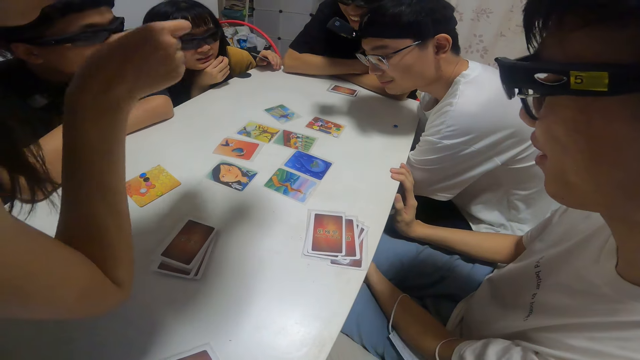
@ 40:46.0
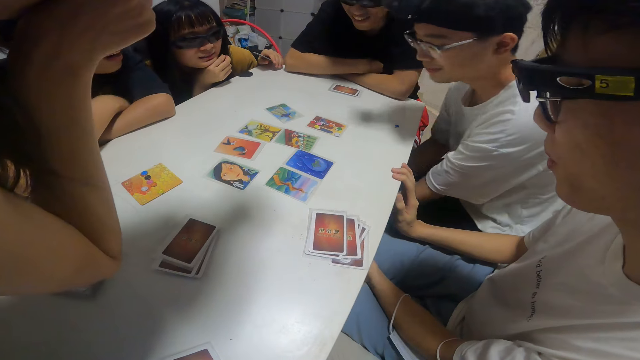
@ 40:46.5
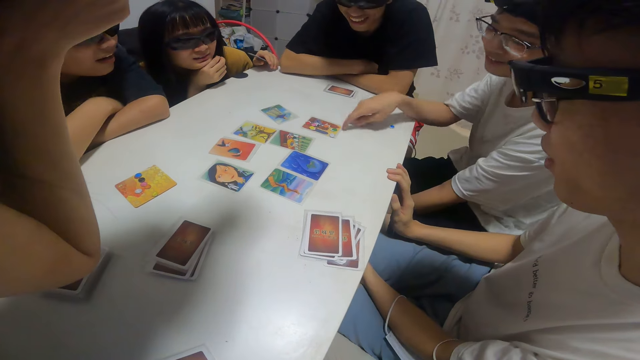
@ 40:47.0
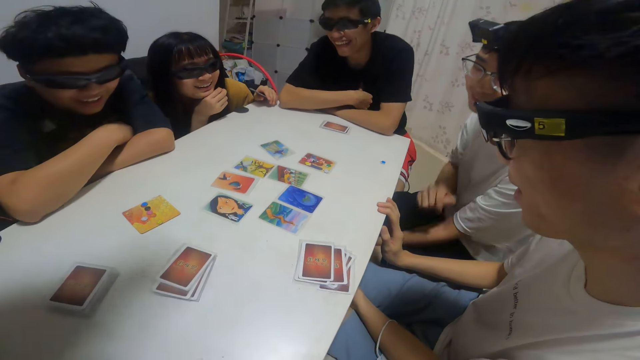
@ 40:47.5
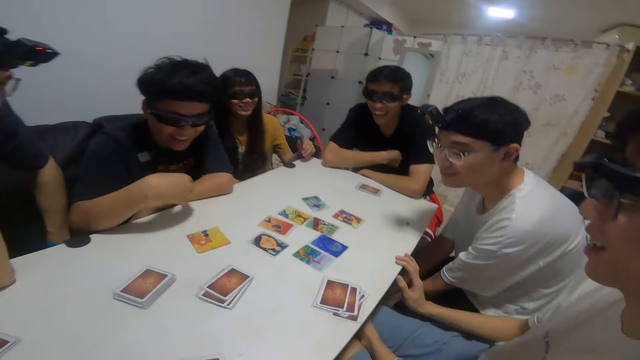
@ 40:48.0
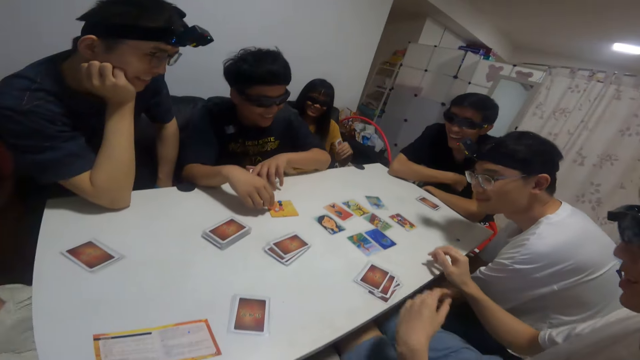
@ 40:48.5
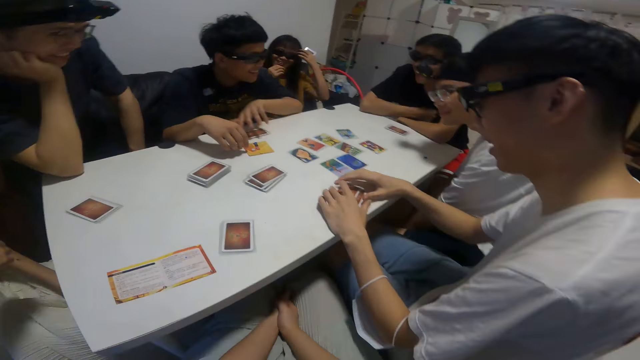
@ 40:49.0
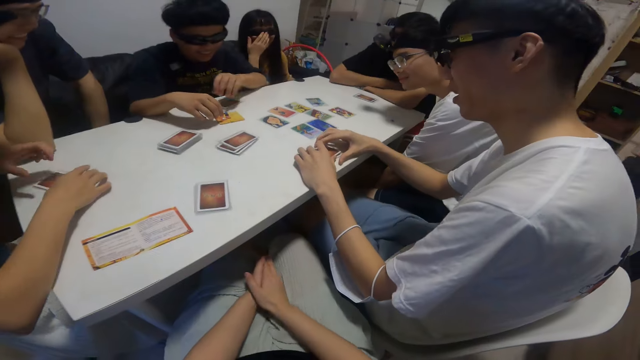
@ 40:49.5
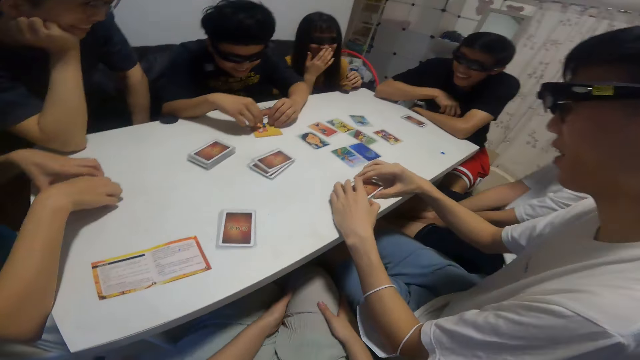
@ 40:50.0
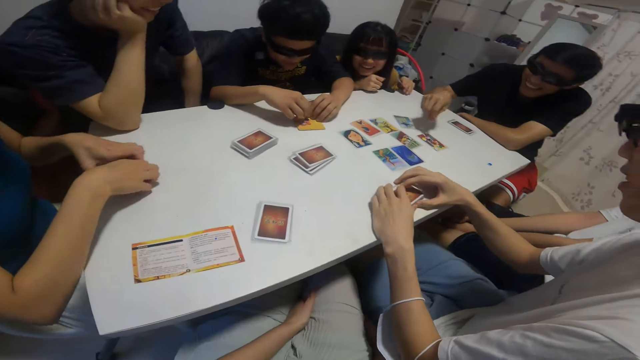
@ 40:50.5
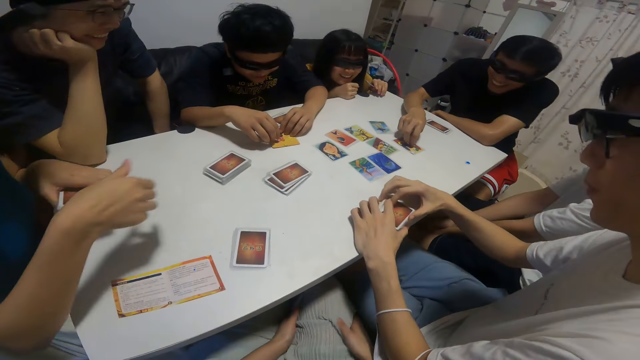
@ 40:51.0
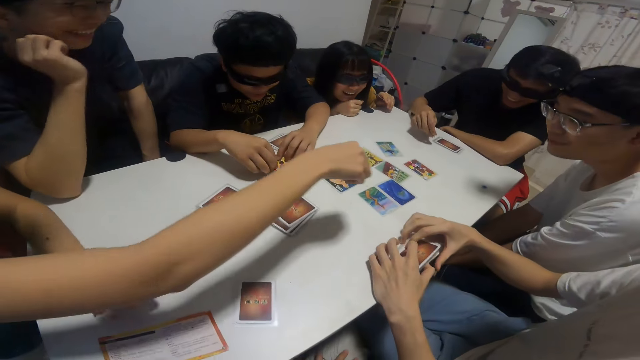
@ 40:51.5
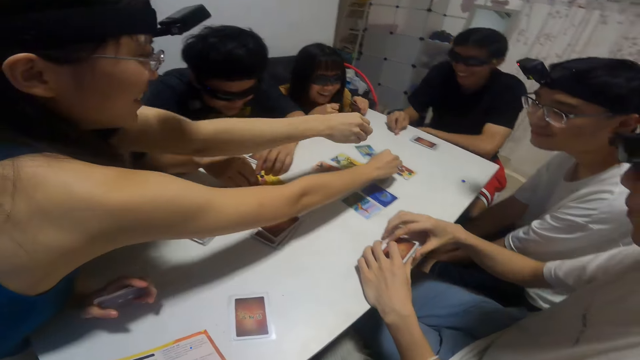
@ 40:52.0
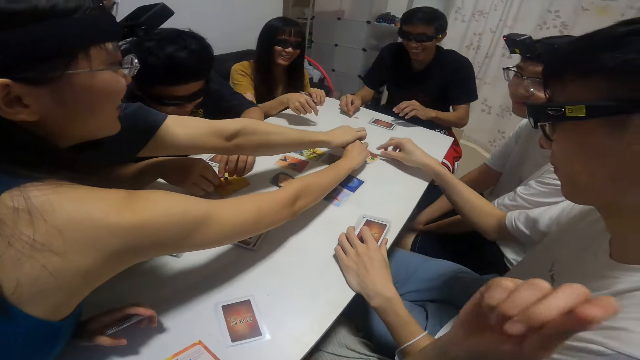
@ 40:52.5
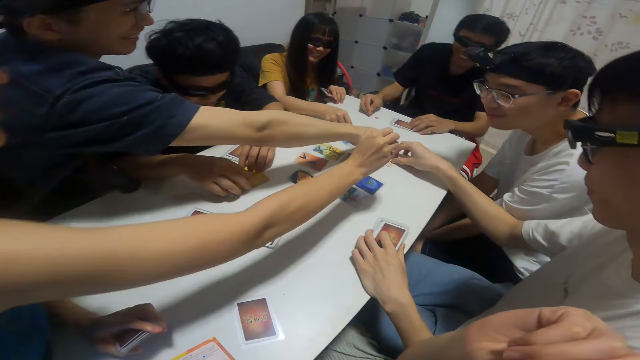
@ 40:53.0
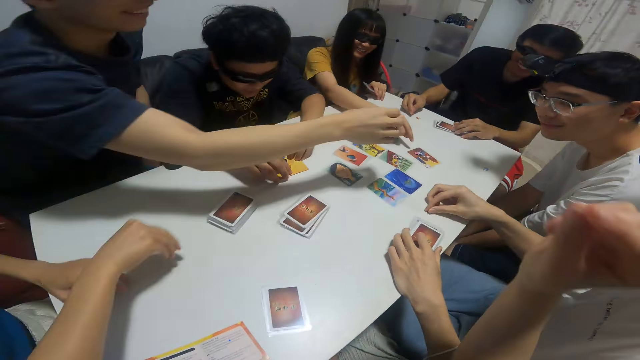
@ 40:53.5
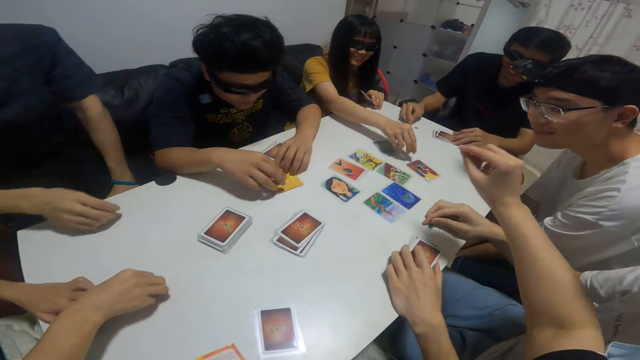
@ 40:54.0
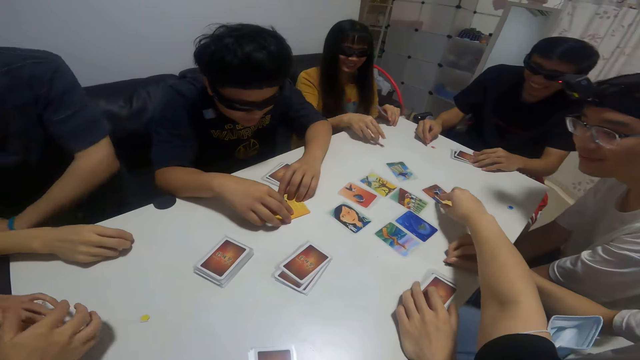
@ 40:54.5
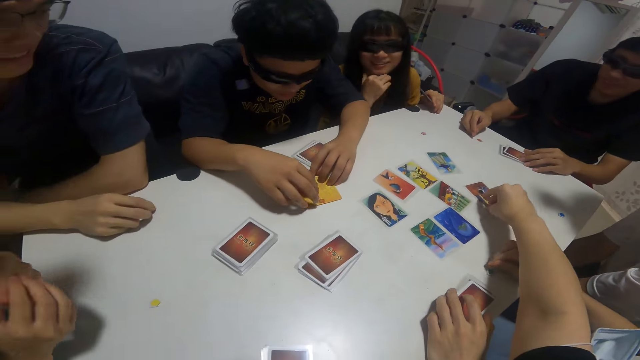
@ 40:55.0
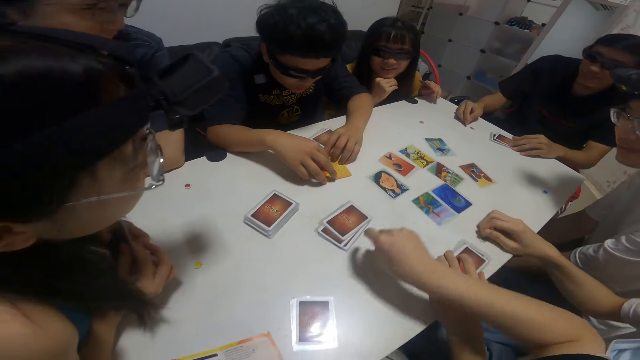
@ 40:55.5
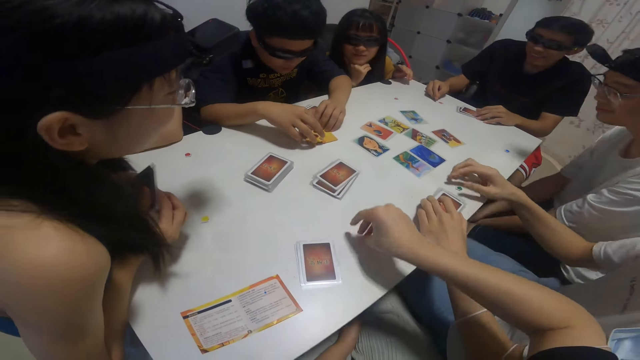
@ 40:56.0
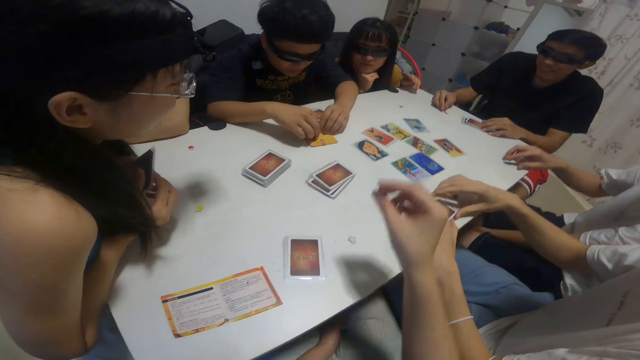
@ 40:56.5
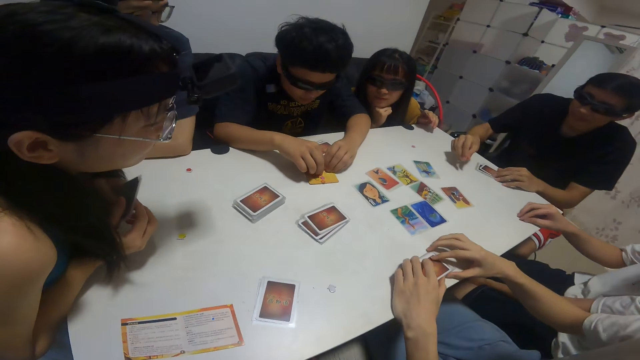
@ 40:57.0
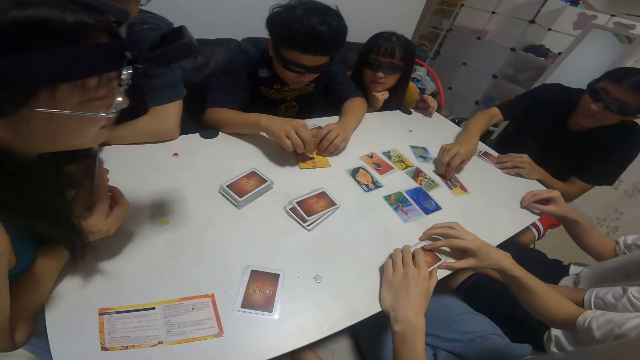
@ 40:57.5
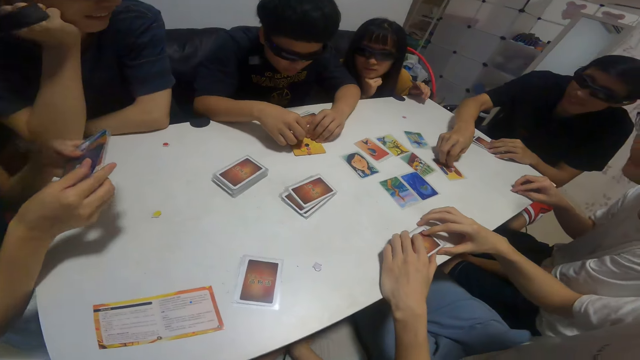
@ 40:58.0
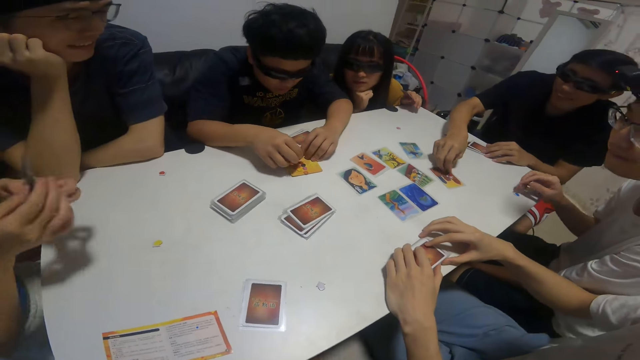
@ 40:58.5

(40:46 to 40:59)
The camera wearer converses. A man touches the cards. A boy adjusts the stickers on the cards with his right hand. The camera wearer converses with a woman and the man. The woman looks at the cards. Another man picks up the cards. A lady picks another sticker from the card on the table with her right hand. Another man picks another sticker from the card on the table with his right hand. The camera wearer picks up the cards. He picks another sticker from the card on the table with his right hand. The boy adjusts the stickers on the cards with his right hand. Another man picks up the card on the table.

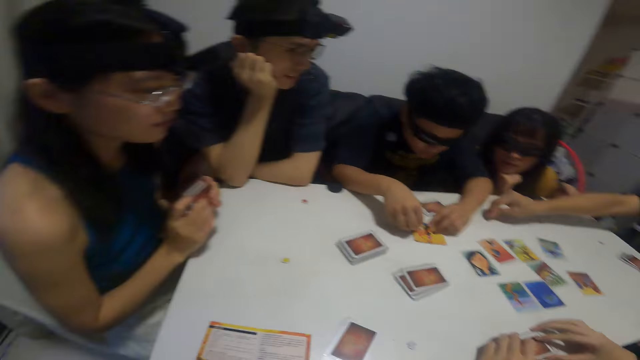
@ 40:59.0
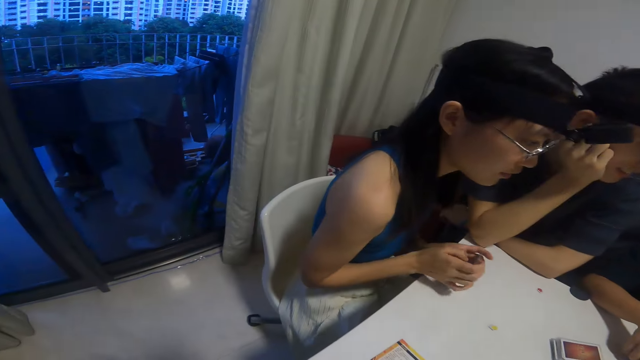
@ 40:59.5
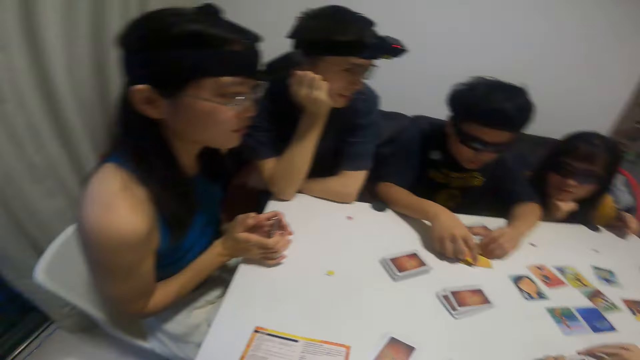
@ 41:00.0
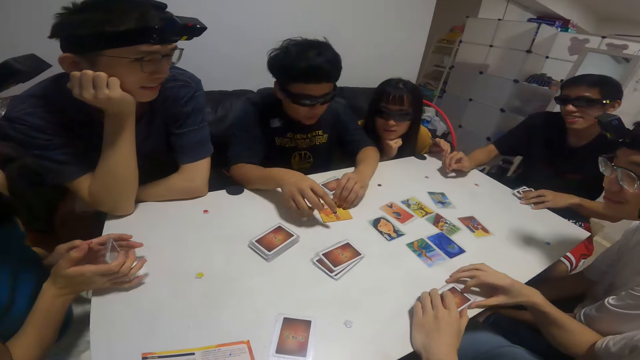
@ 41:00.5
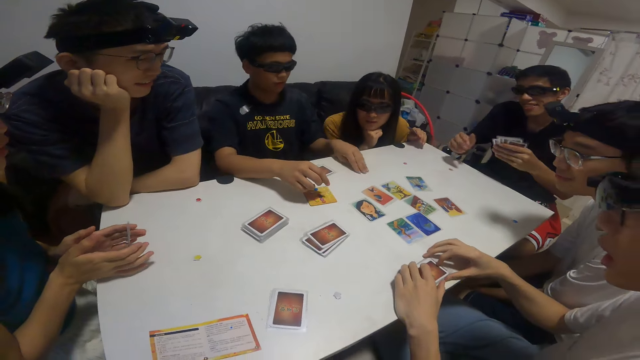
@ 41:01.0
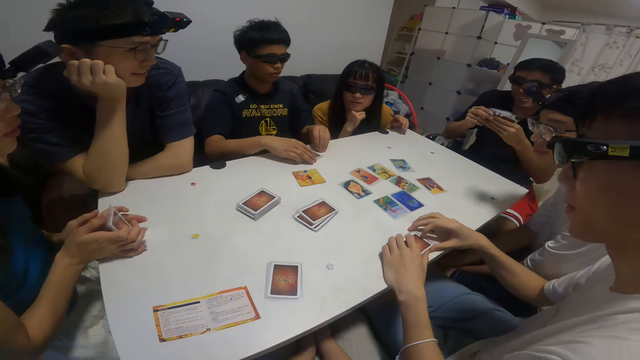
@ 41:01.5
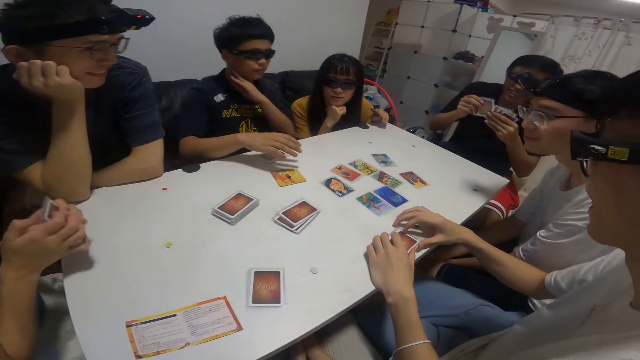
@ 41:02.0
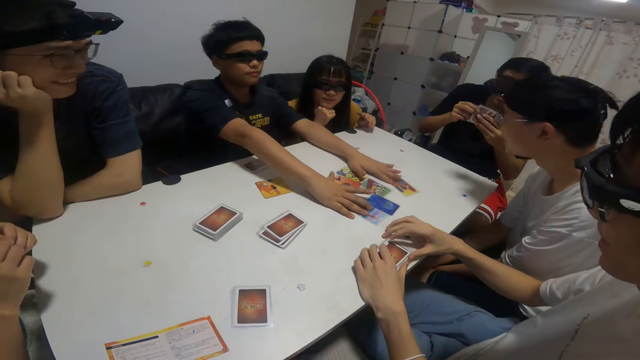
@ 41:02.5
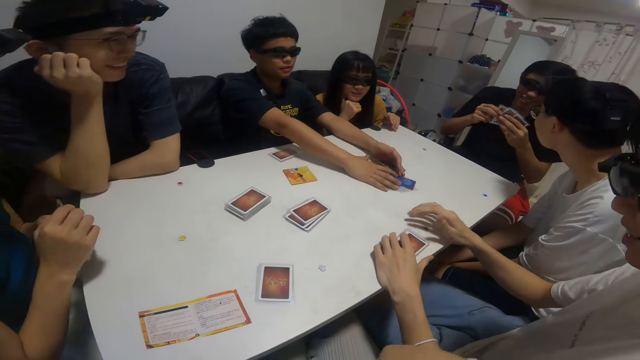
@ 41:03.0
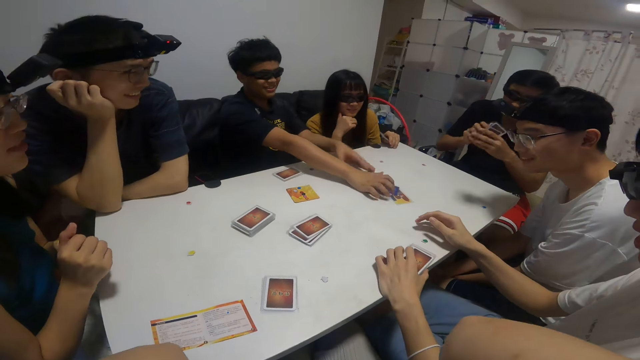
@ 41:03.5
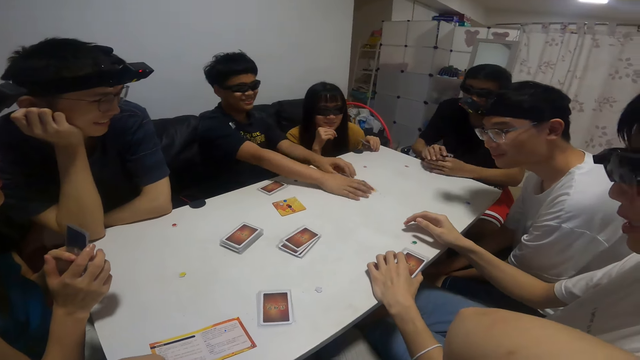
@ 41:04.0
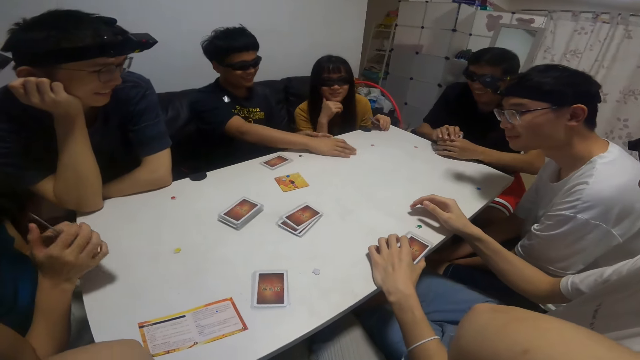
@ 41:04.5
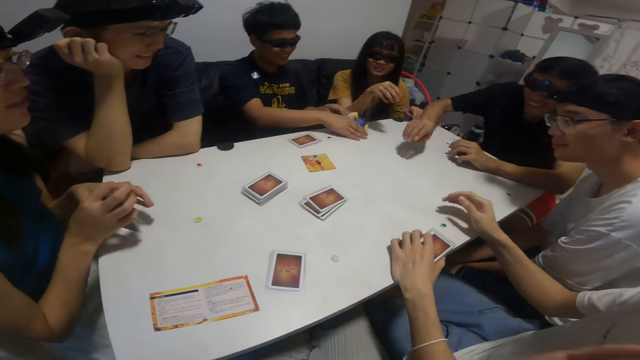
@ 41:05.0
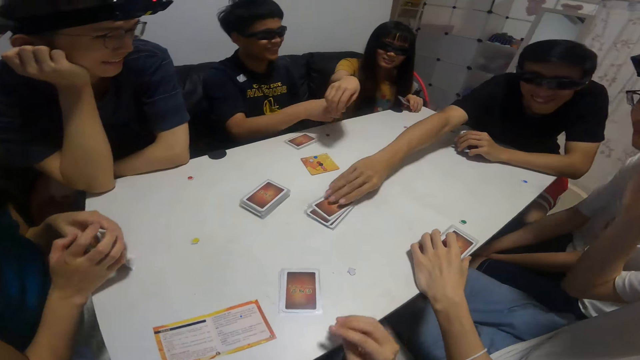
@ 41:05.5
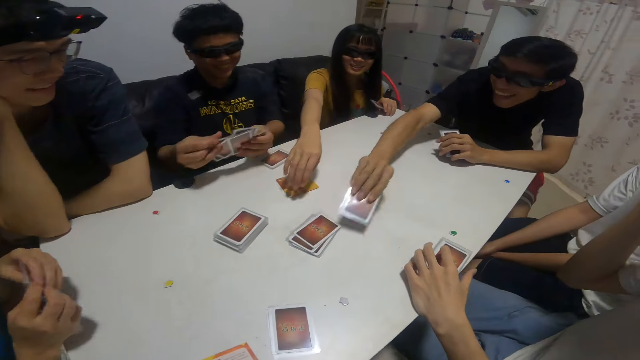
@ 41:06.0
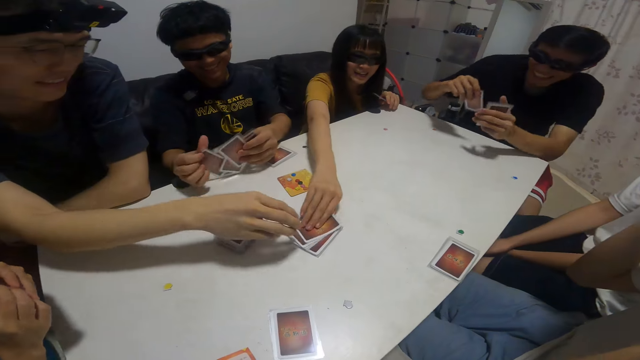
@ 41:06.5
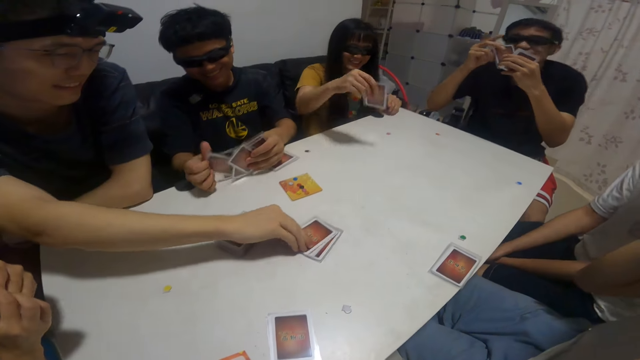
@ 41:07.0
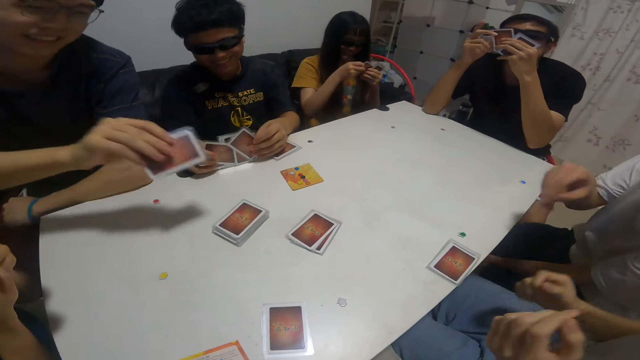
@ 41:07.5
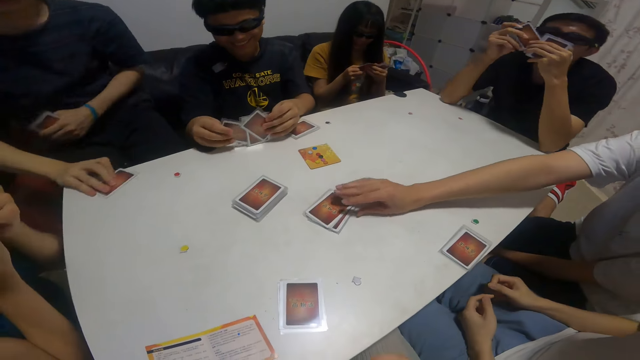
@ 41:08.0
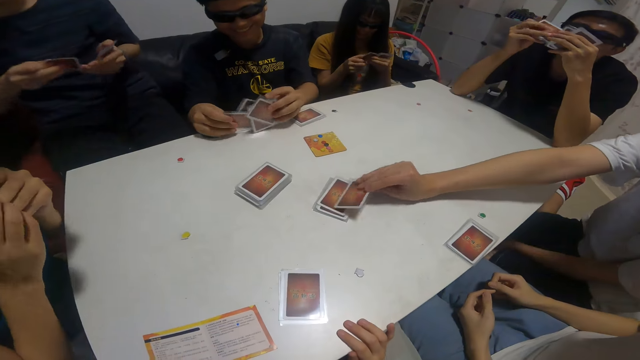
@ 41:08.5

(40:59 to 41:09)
A man picks another sticker from the card on the table with his right hand. The camera wearer looks around the house. Another man picks up the cards. He picks up the cards again. A boy grabs the cards on the table with both hands. Another man picks up the cards on the table. The first man picks another card from the table with his right hand. A girl picks another card from the table with her right hand. Another man picks another card from the table with his right hand.
